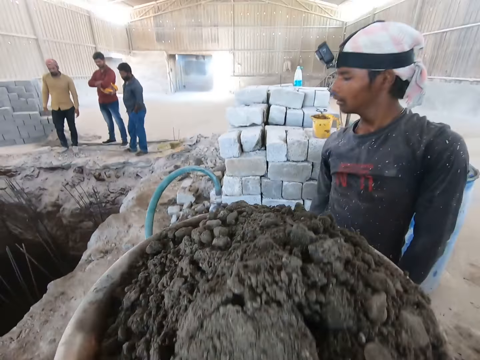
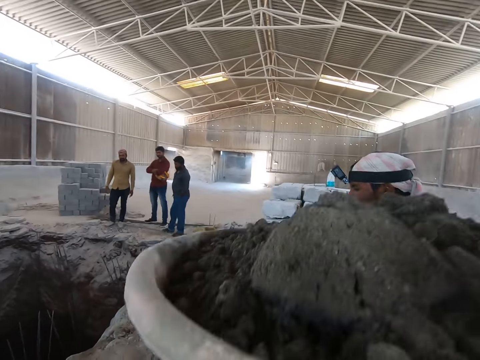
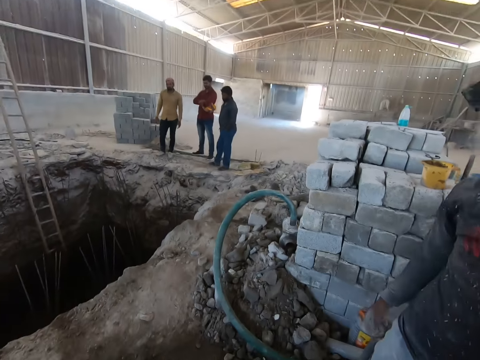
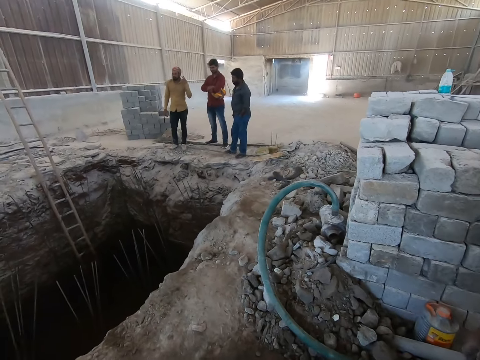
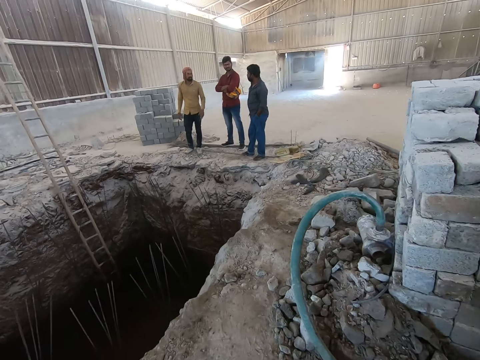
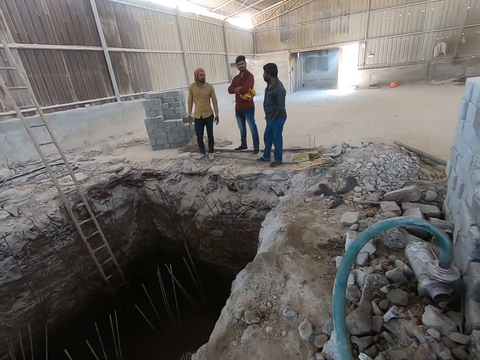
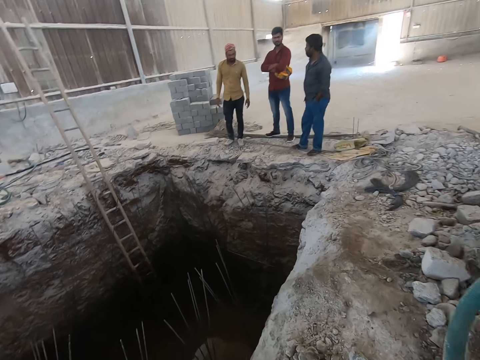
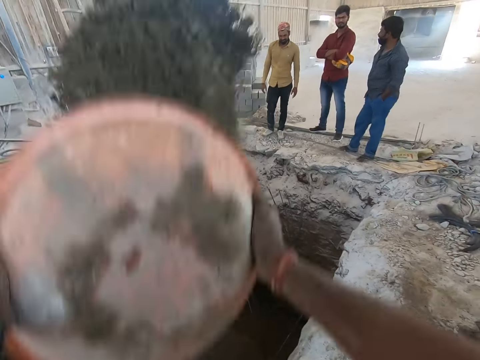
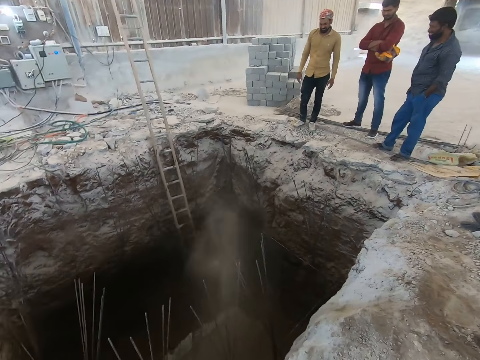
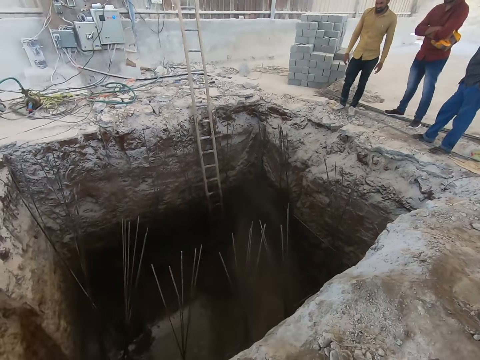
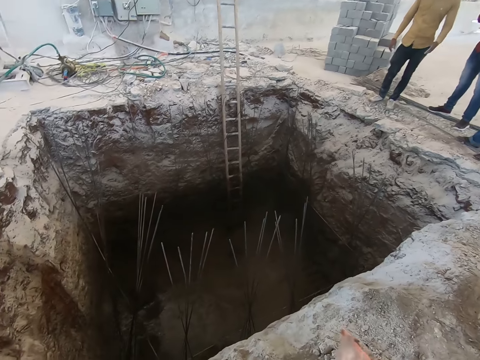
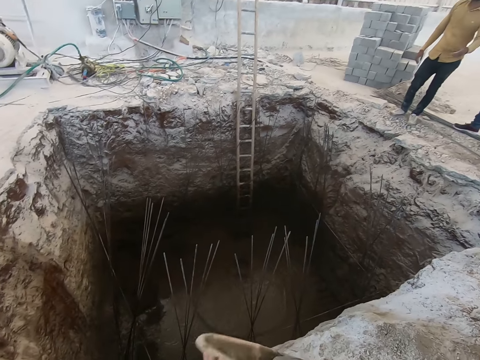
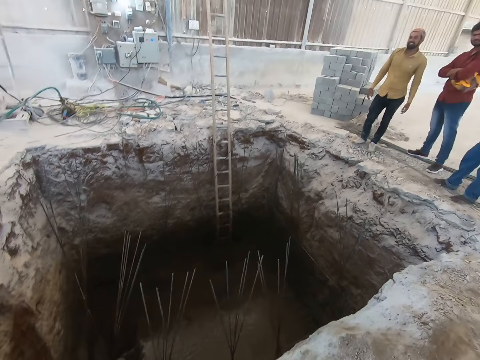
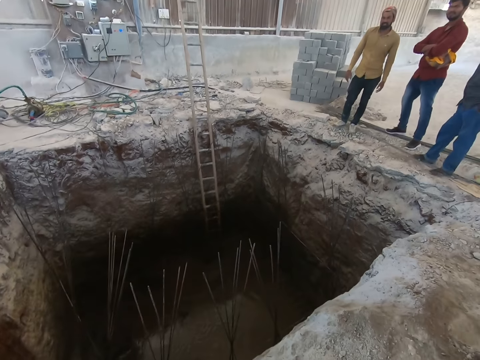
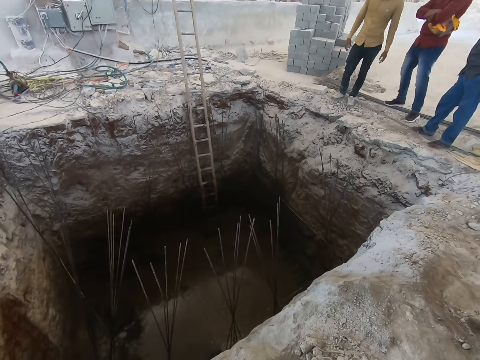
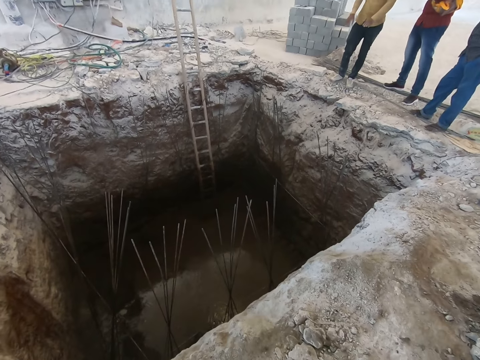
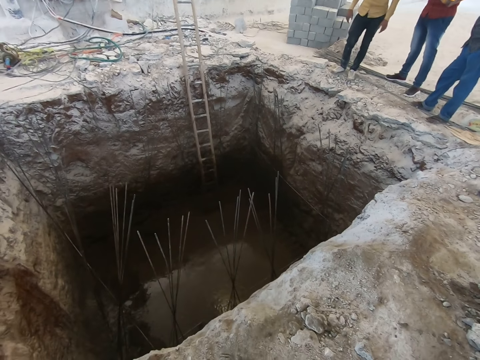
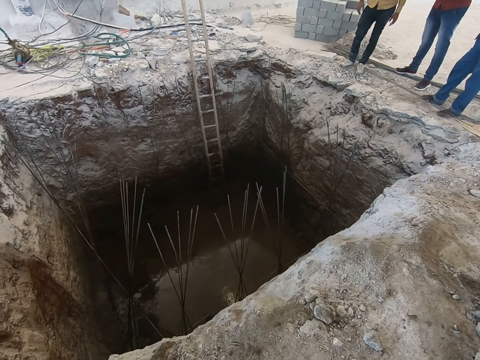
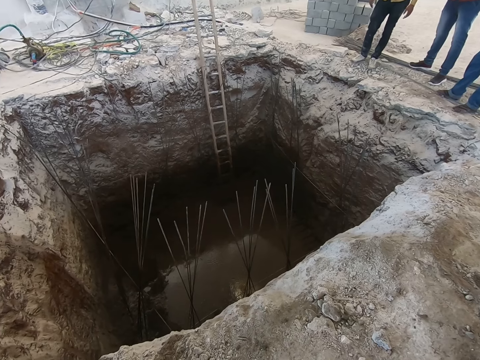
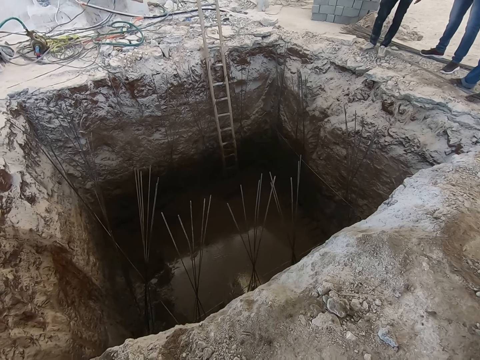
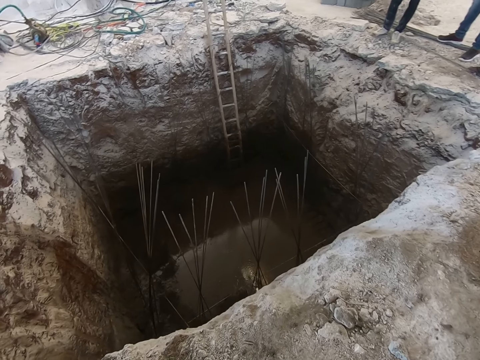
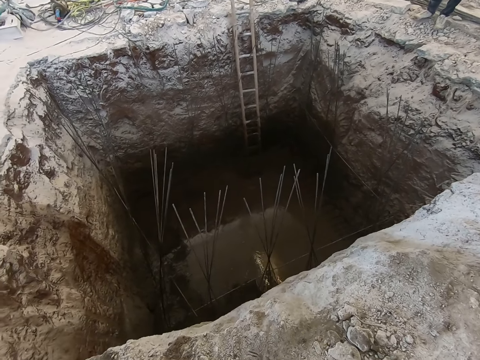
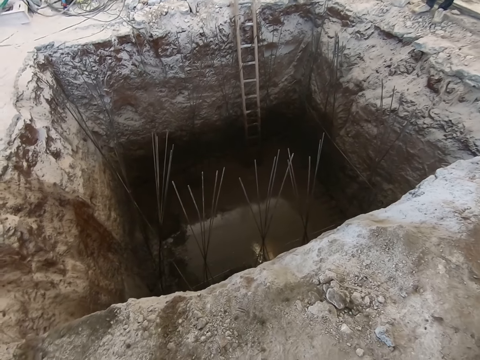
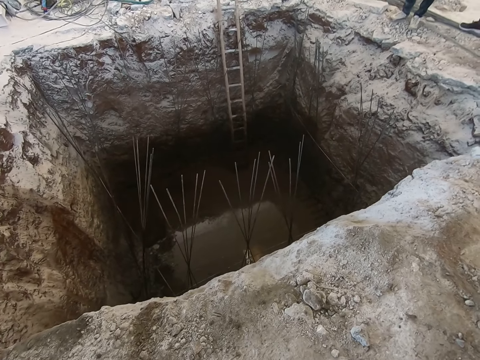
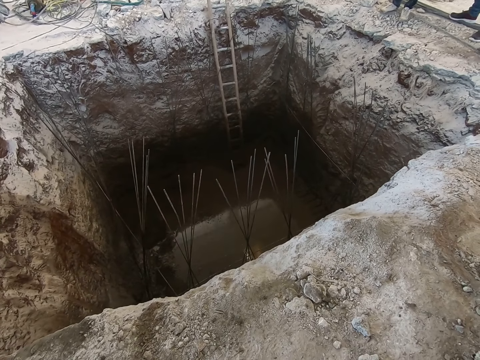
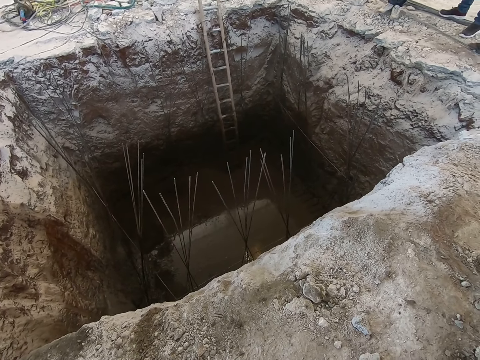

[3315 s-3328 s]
The camera wearer places the basin on his head. He walks back. He pours sand into the excavated ground with both hands.

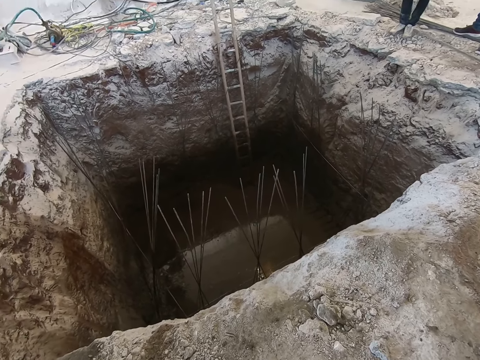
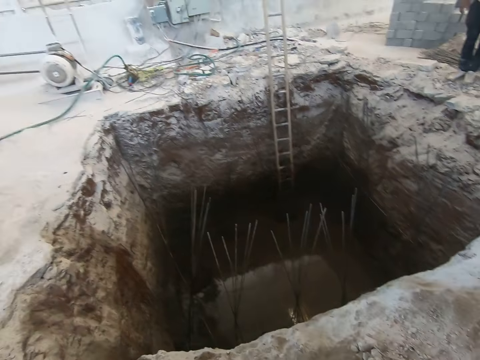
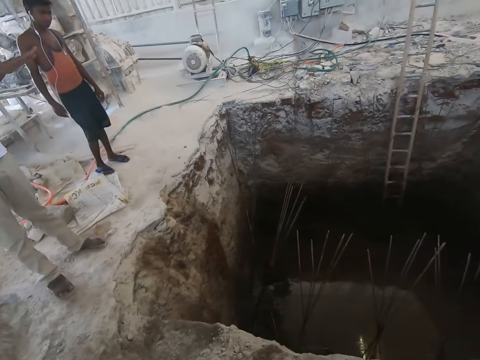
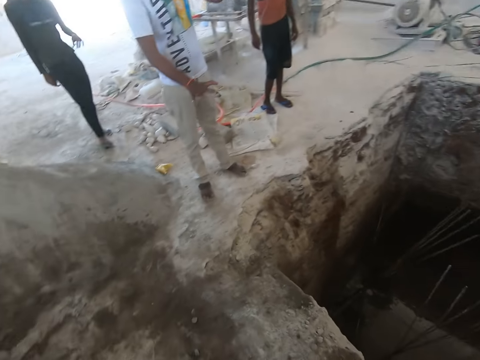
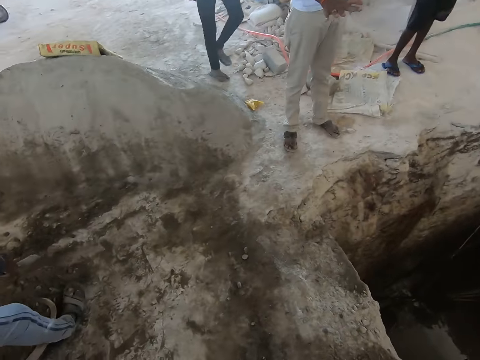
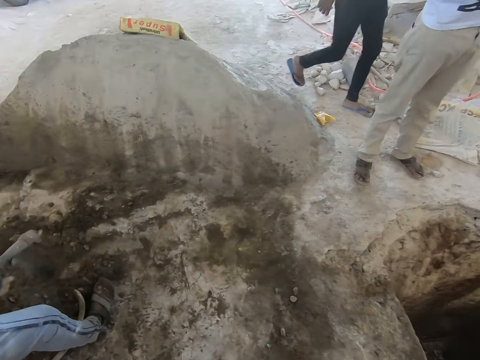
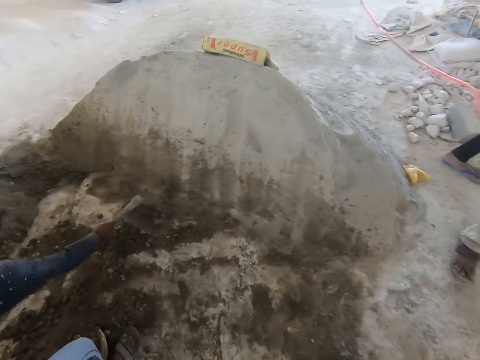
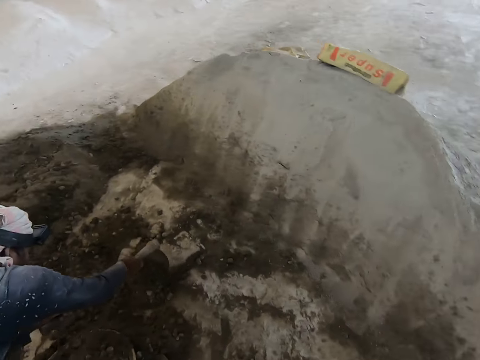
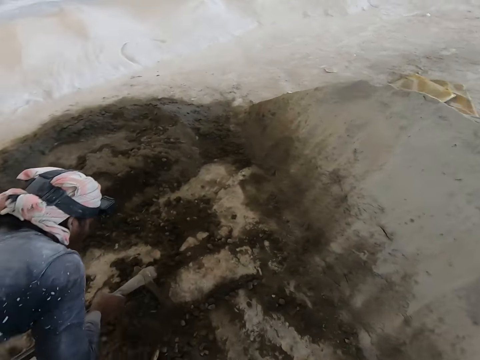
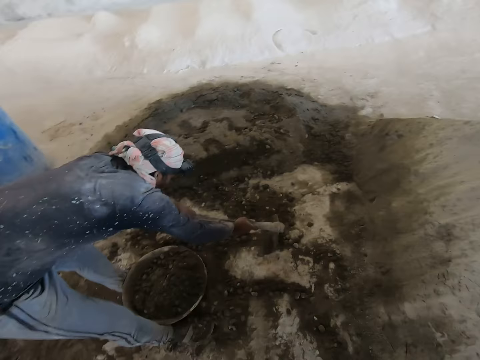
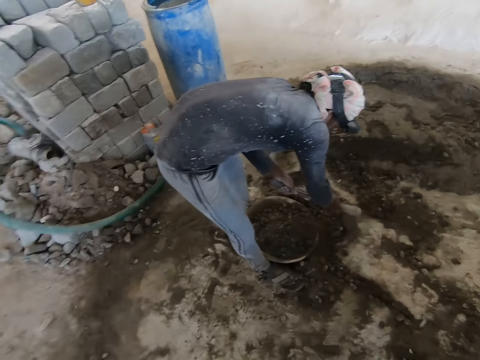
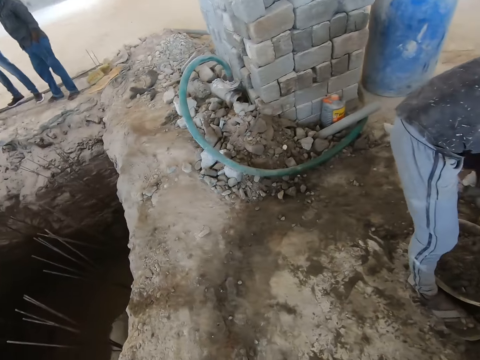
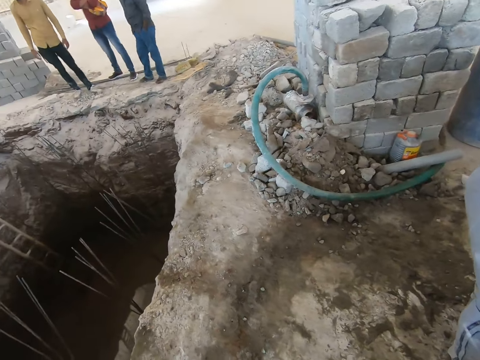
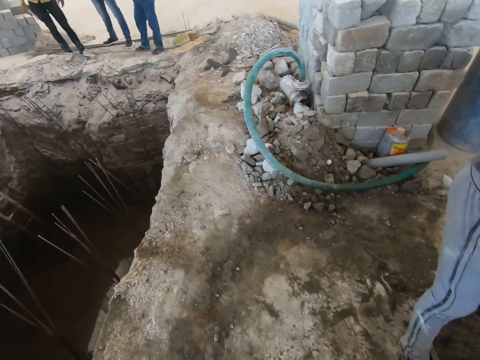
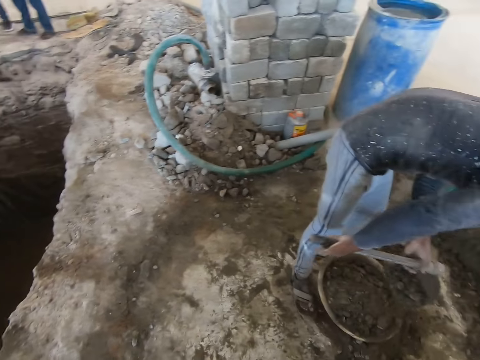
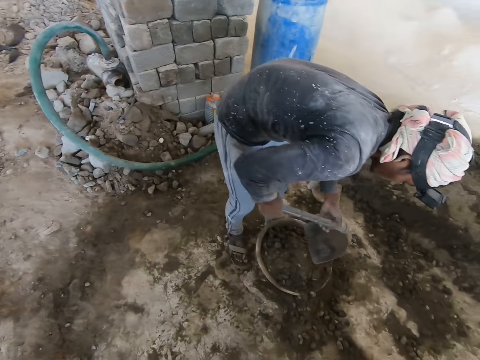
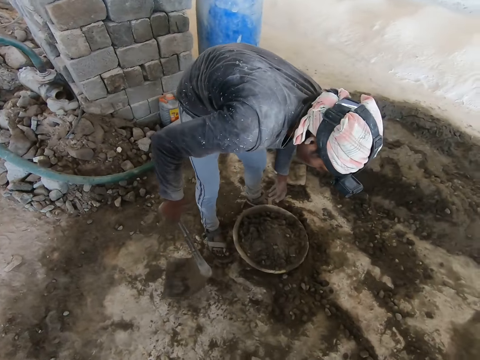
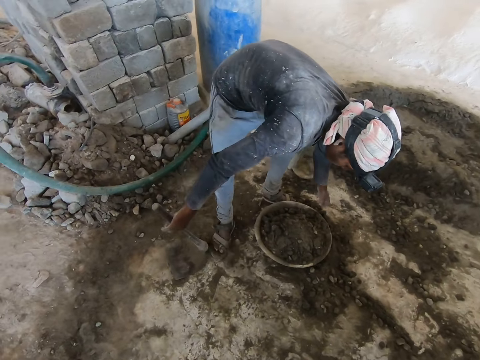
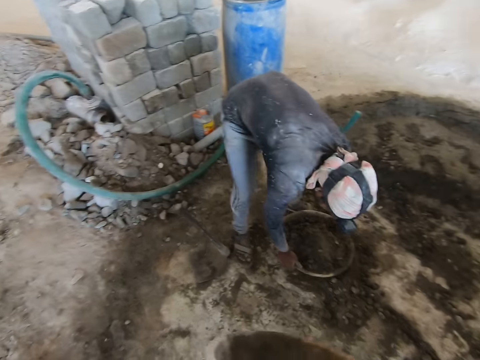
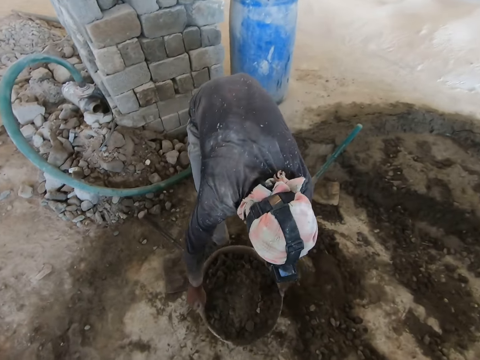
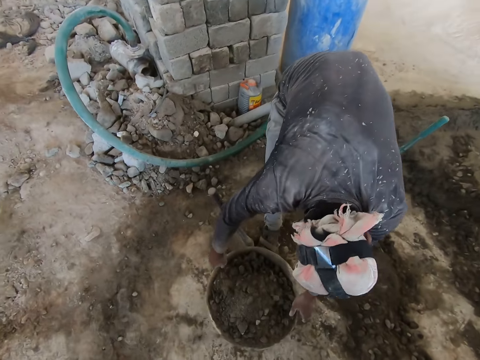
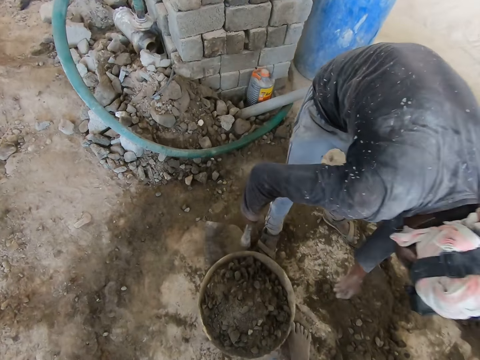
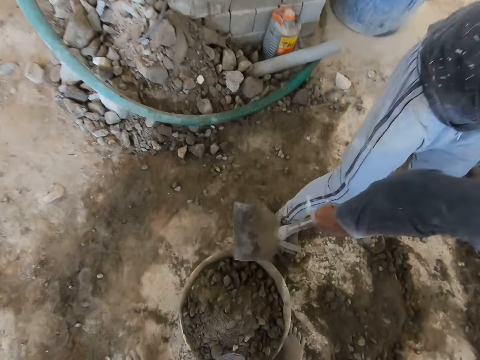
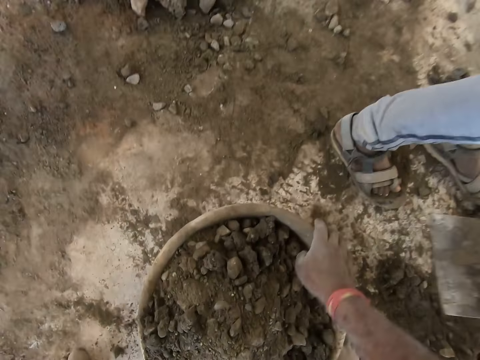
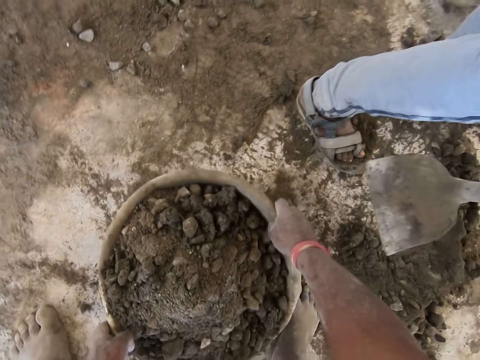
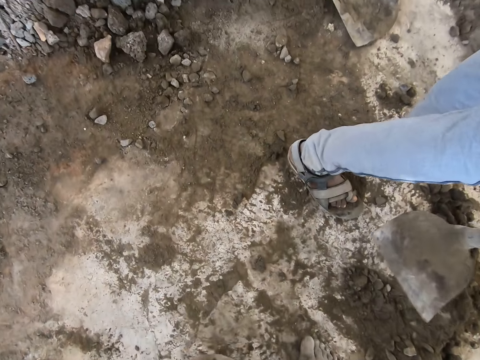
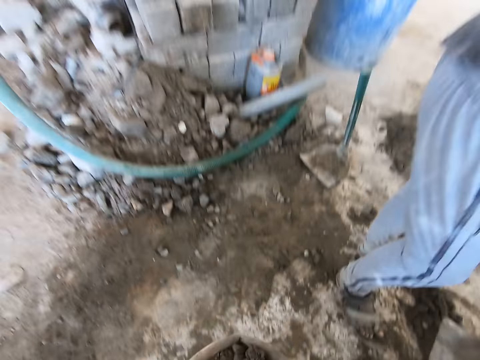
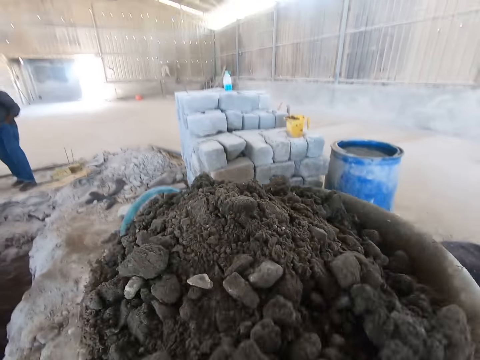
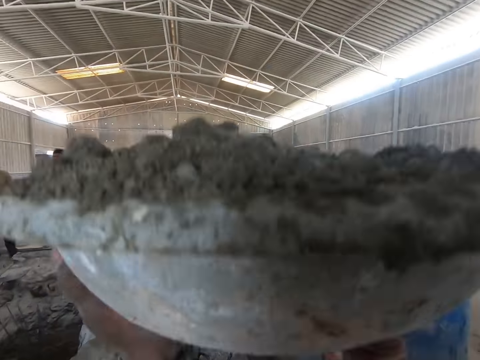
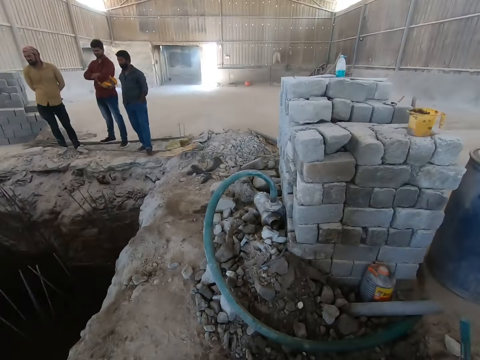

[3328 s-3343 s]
The camera wearer walks back. The man fills the pan with sand with the hoe in both hands, drops the hoe on the ground with his right hand, and shifts the pan on the ground with both hands. The camera wearer takes the basin of soil, carries the pan on the ground with both hands, and places the basin on his head.
